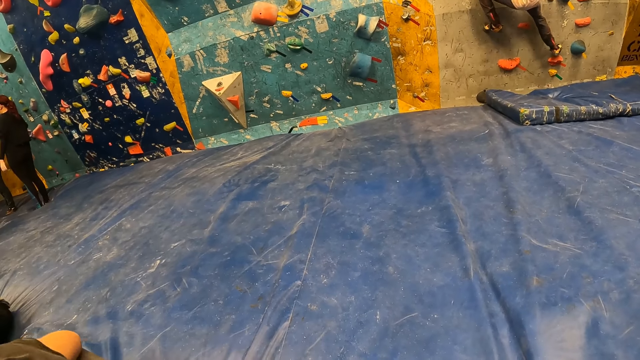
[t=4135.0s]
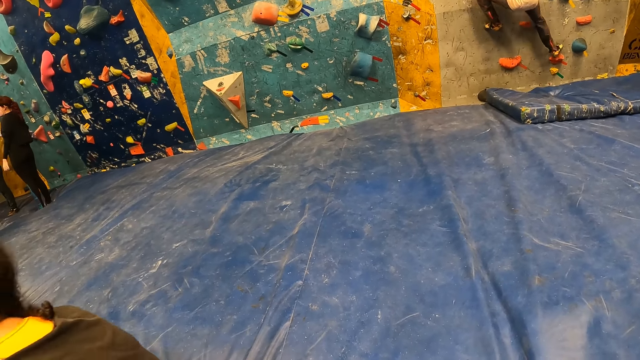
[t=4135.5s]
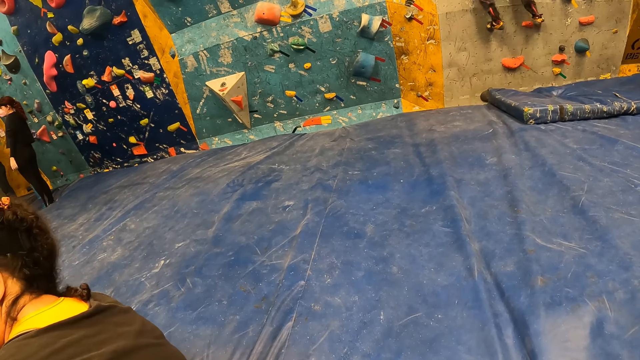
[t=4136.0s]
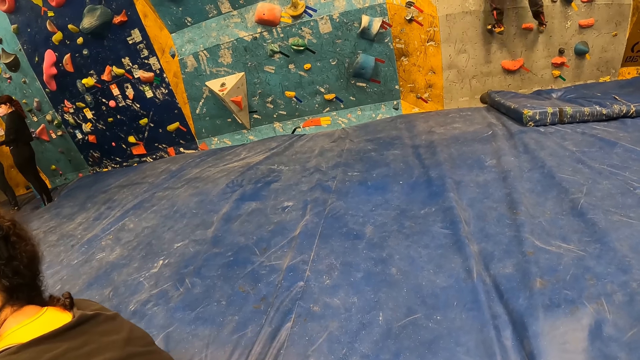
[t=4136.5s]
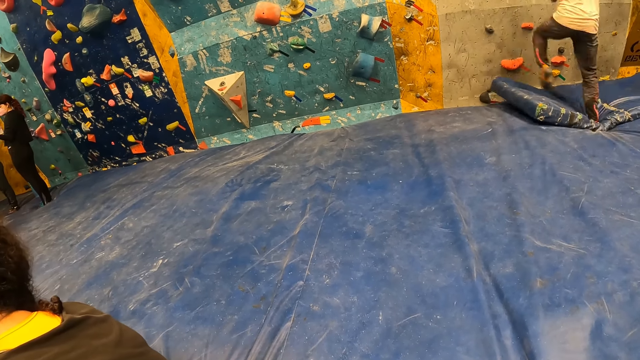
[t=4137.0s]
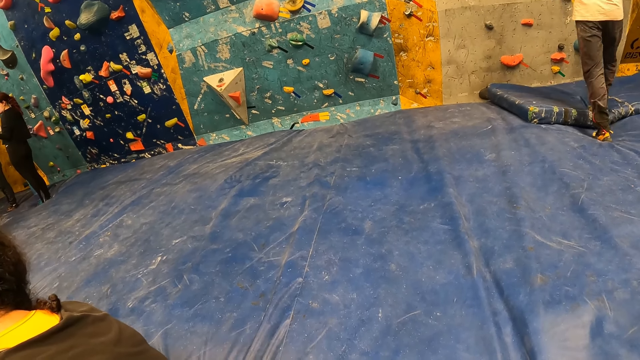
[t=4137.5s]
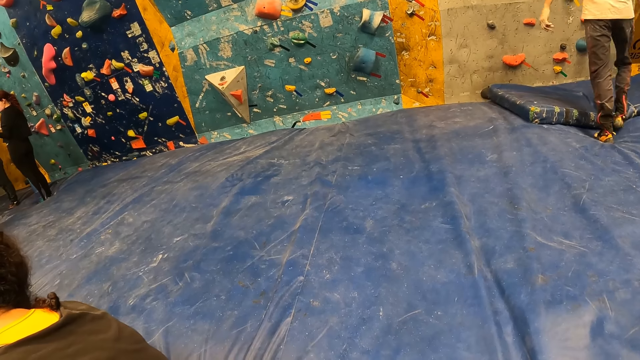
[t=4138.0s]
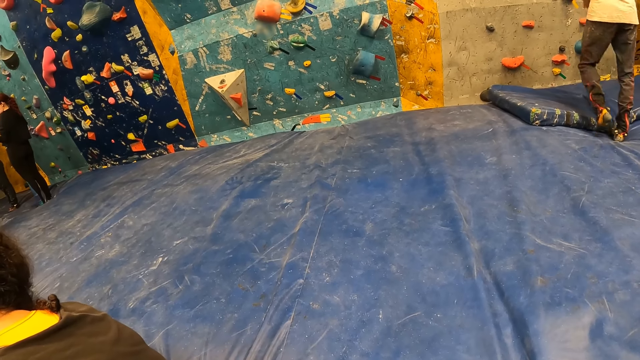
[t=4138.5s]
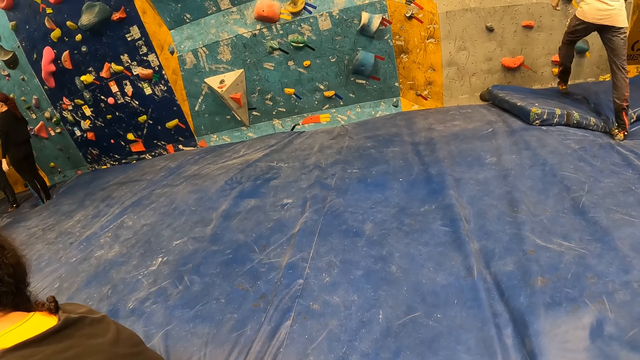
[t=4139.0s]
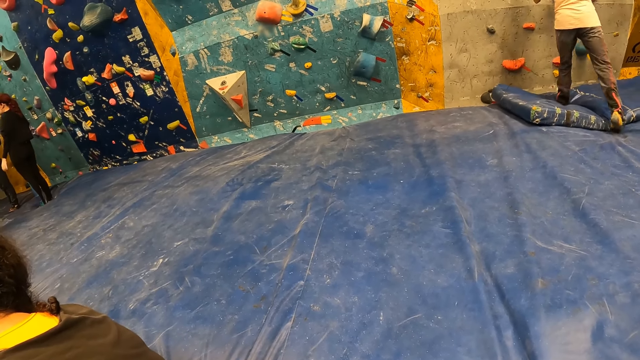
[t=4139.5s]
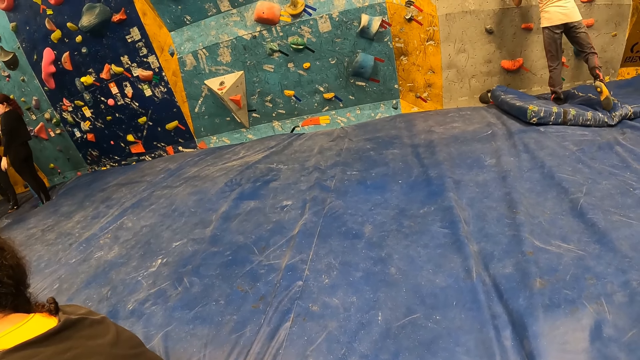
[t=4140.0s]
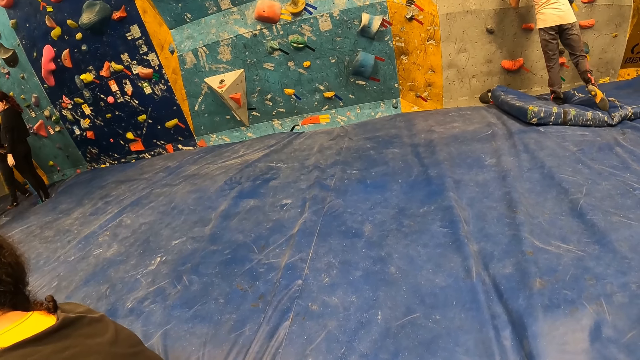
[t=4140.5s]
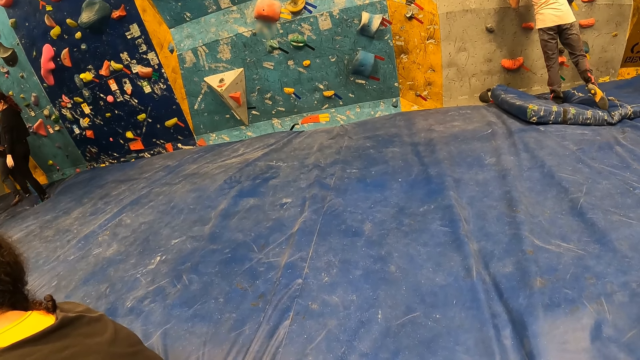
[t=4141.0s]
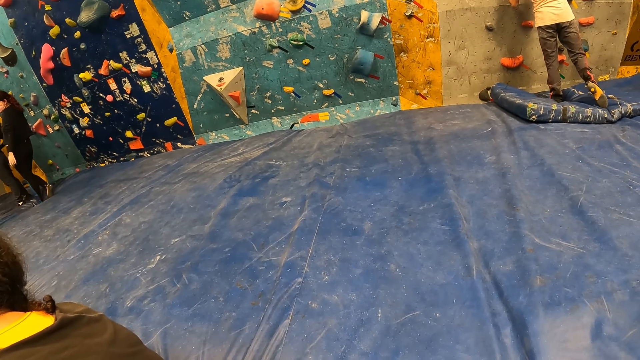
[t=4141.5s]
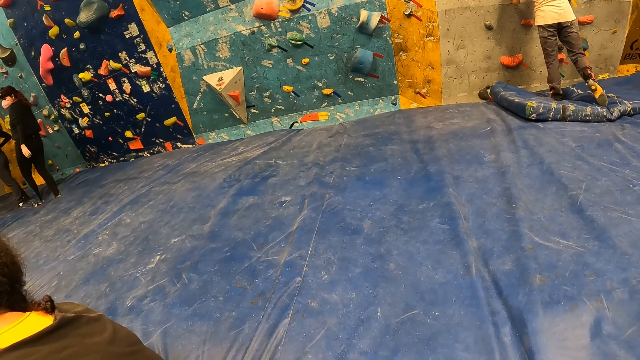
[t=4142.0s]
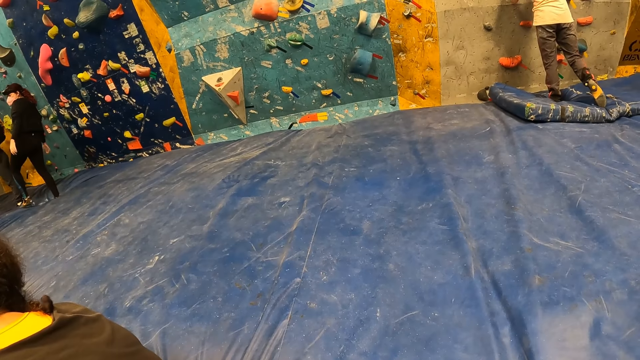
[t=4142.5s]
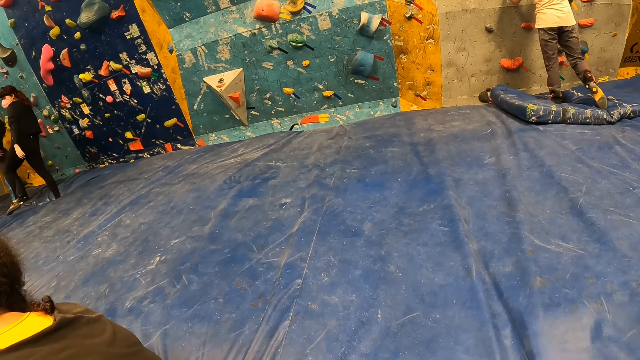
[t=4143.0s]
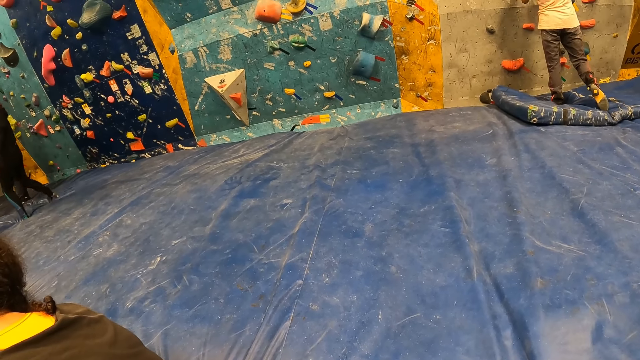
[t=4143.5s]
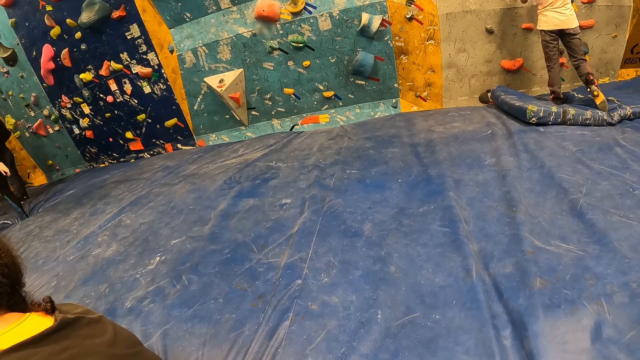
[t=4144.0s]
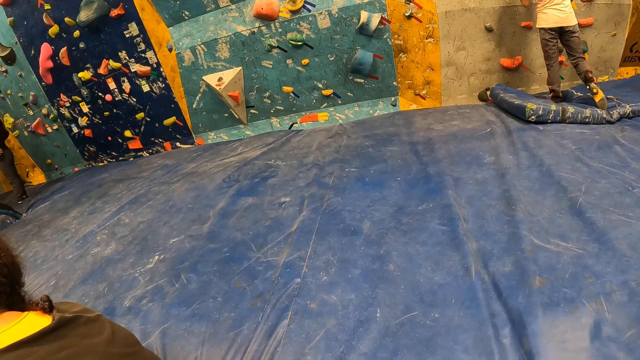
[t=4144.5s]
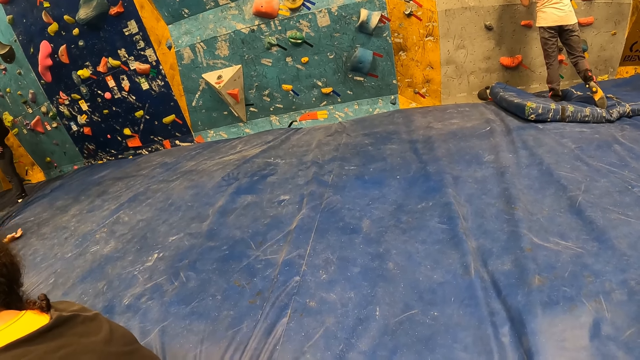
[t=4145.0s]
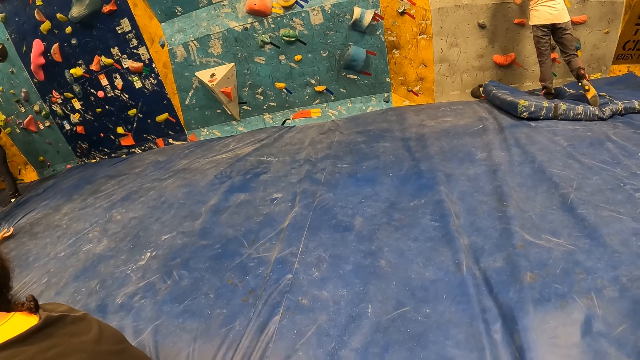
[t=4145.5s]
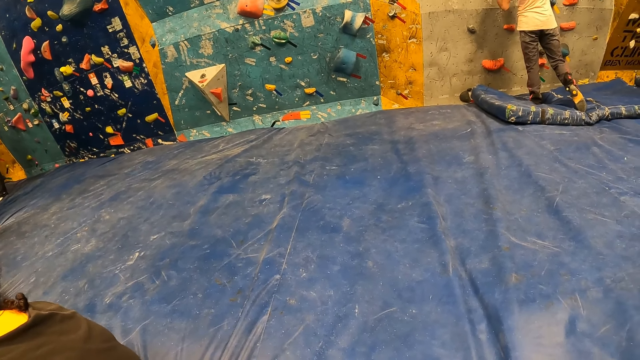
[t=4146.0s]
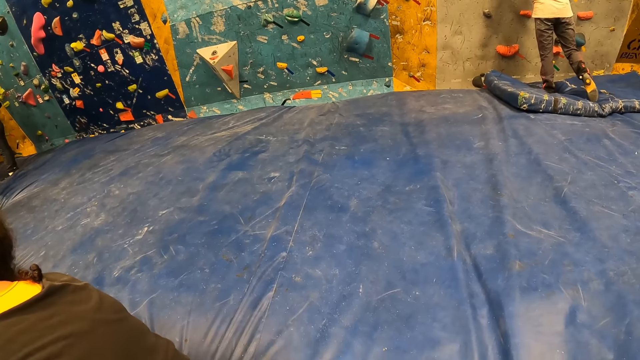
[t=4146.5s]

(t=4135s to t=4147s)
The man lands on the bouldering mat. The man jumps down. The camera wearer looks around the room.

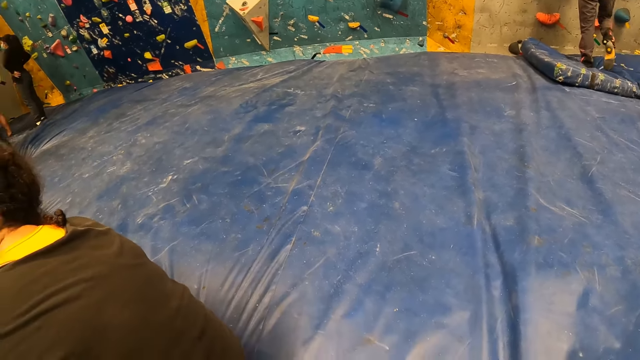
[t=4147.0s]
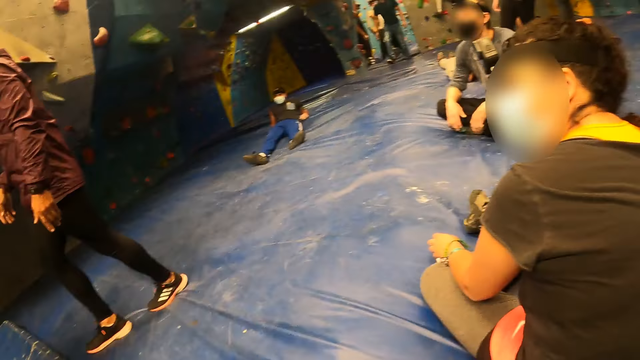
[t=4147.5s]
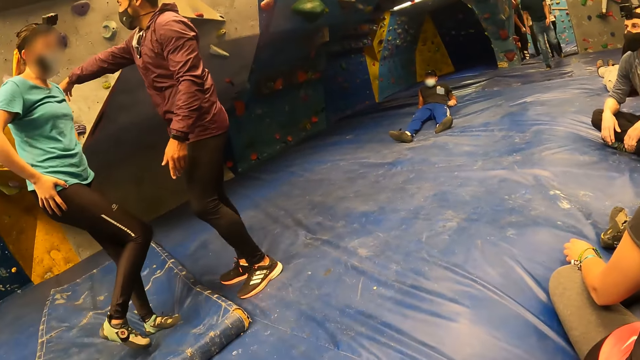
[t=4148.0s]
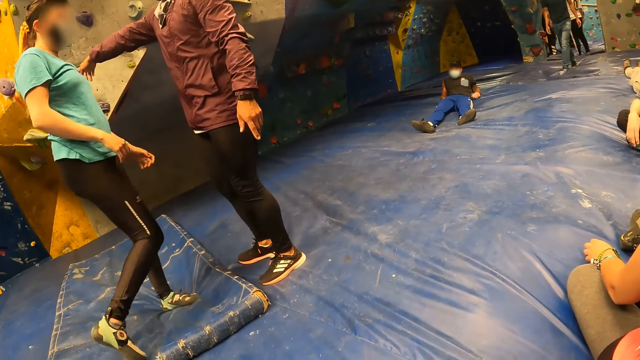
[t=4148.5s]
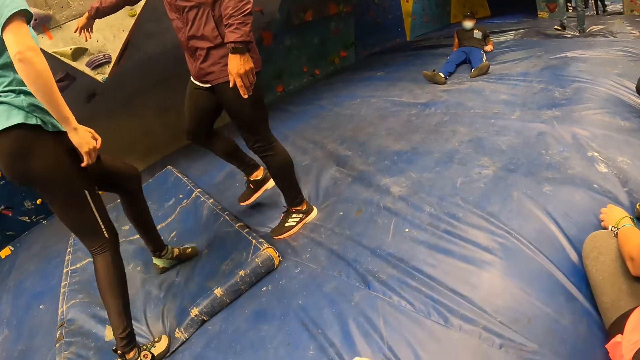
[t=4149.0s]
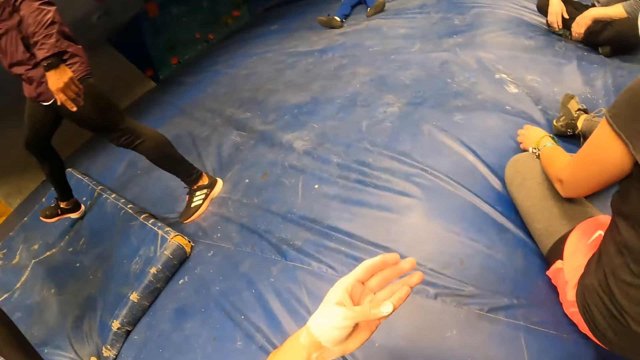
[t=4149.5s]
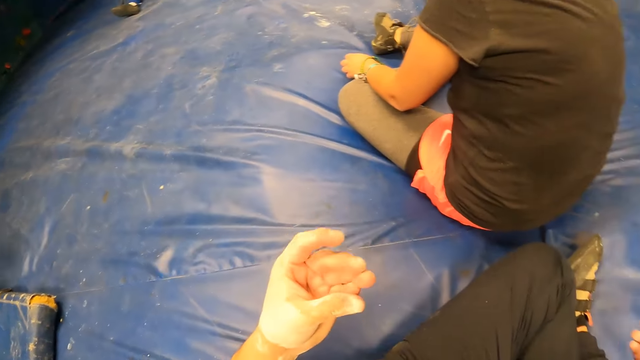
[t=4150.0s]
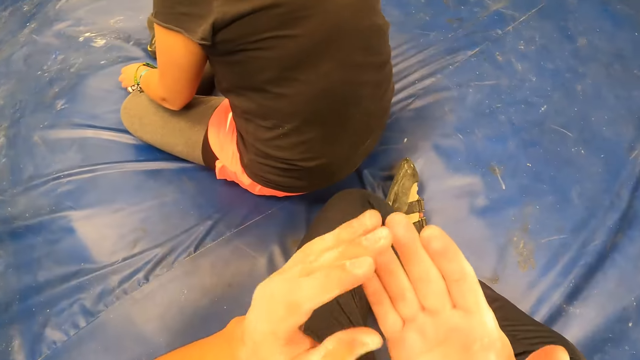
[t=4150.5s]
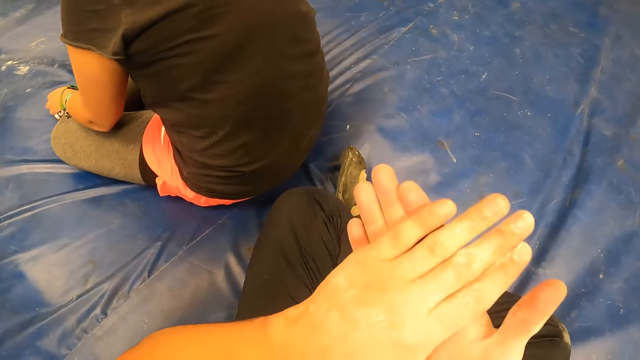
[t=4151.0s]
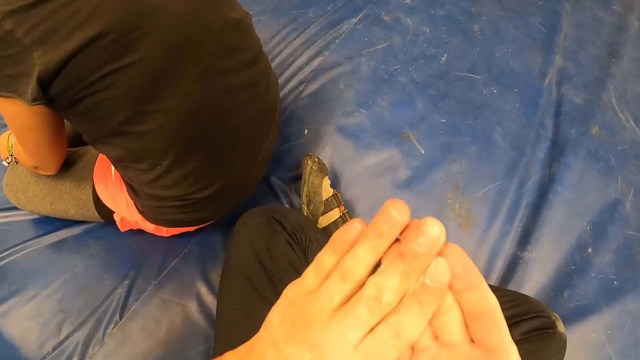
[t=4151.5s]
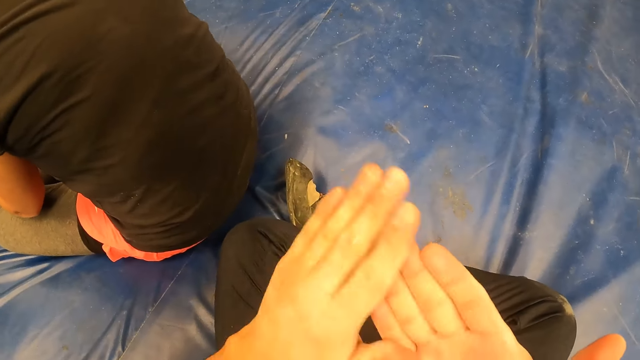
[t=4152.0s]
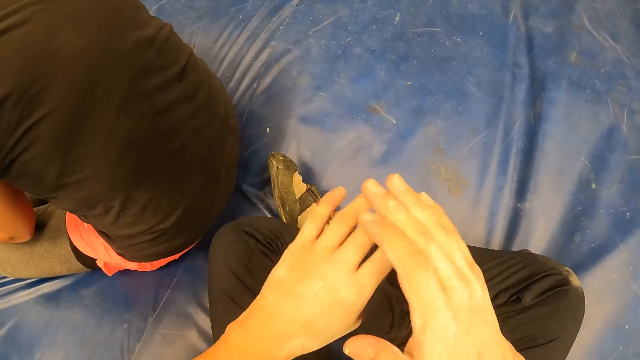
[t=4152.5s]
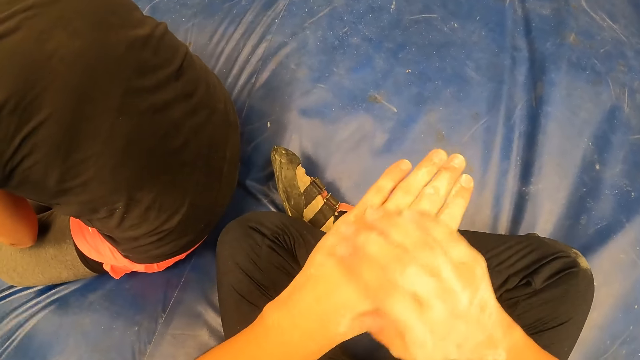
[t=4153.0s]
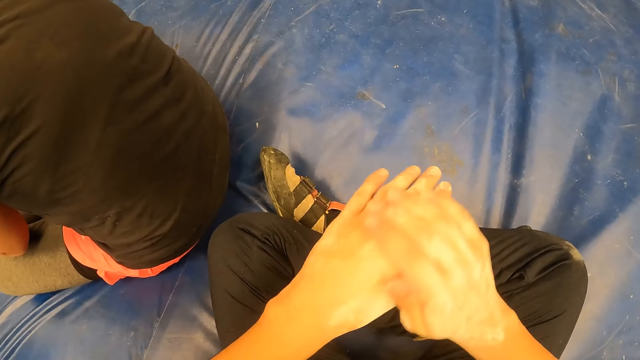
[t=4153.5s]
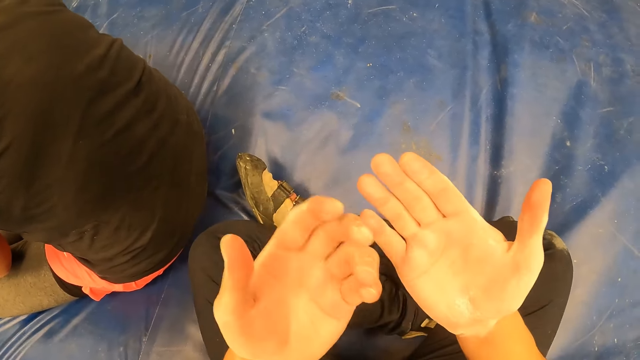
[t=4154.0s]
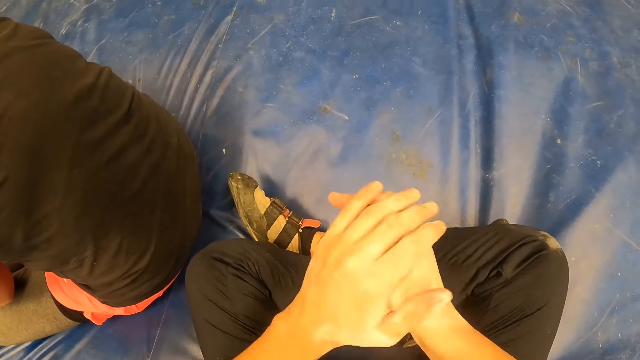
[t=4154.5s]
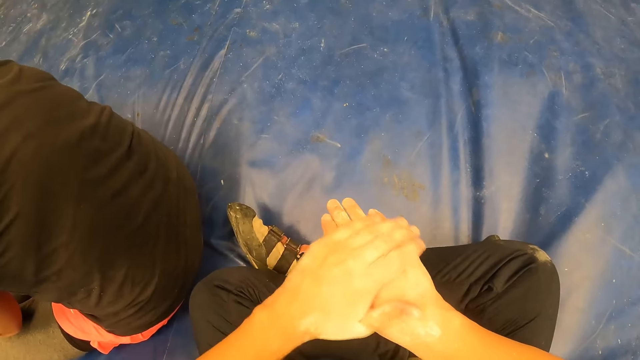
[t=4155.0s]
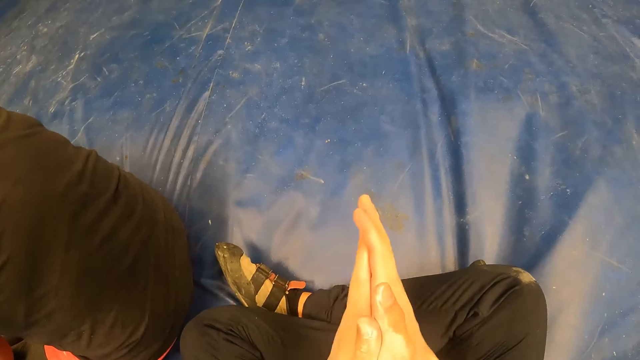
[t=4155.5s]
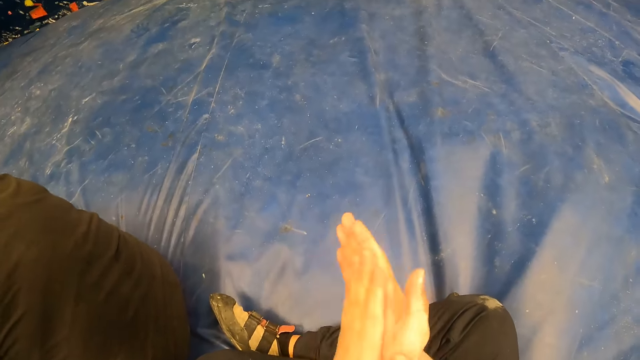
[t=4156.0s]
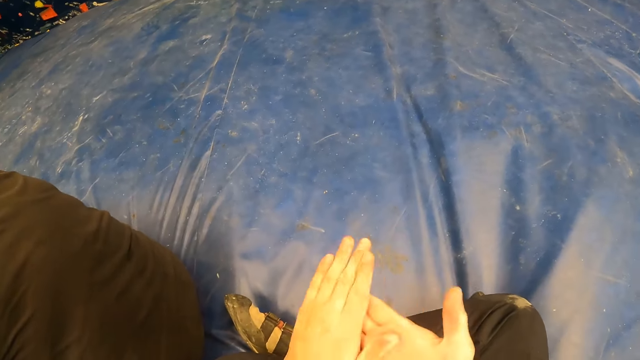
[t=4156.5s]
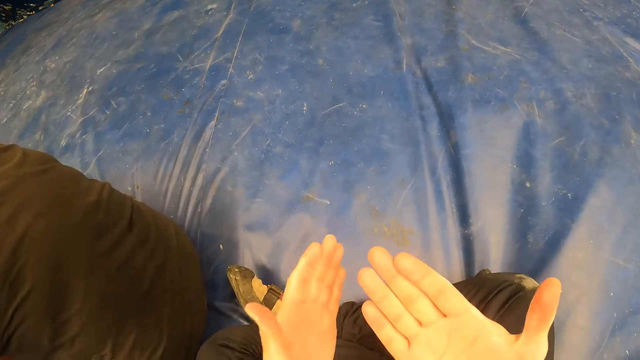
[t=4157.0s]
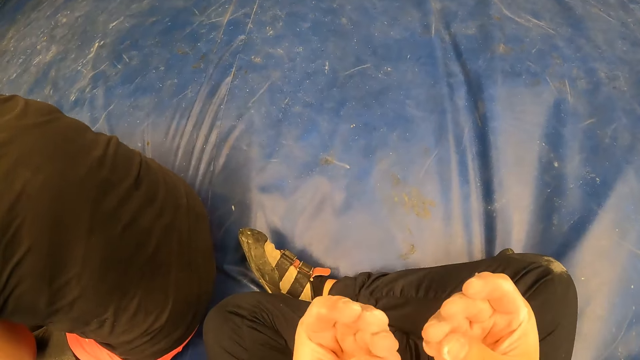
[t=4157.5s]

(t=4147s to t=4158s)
A man interacts with a woman. The camera wearer moves around the room. He rubs his hands.
